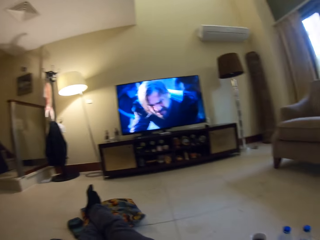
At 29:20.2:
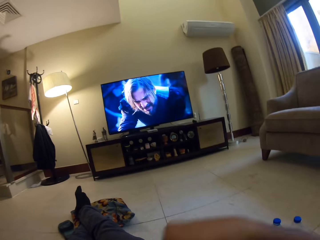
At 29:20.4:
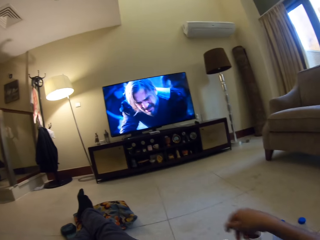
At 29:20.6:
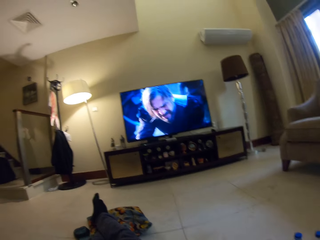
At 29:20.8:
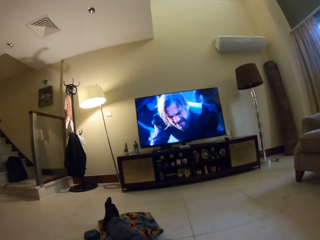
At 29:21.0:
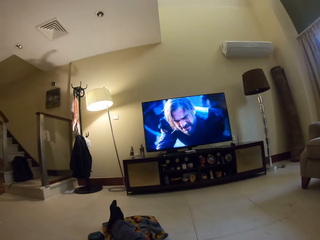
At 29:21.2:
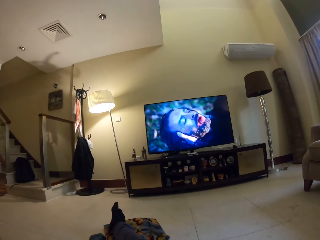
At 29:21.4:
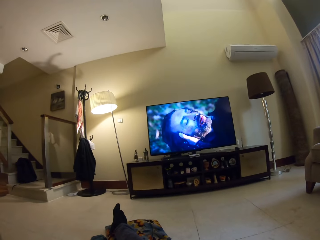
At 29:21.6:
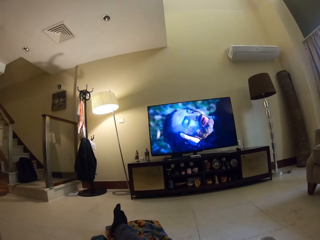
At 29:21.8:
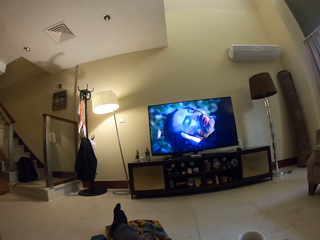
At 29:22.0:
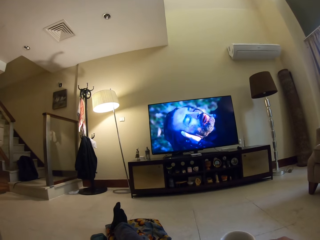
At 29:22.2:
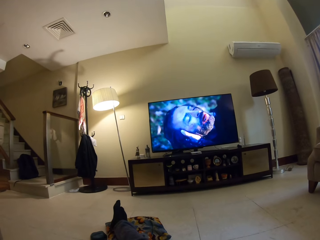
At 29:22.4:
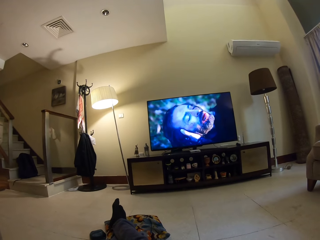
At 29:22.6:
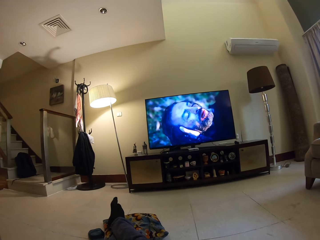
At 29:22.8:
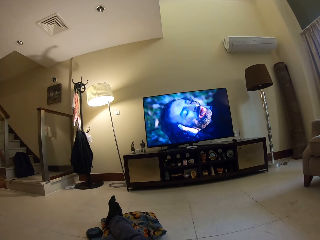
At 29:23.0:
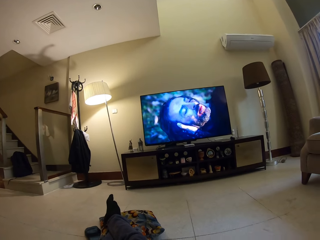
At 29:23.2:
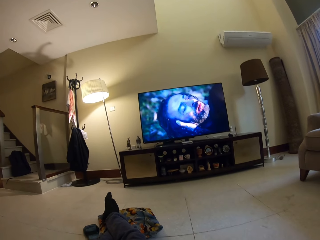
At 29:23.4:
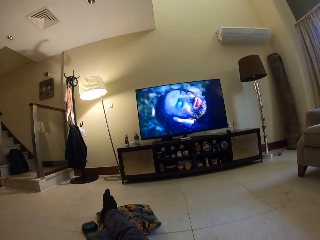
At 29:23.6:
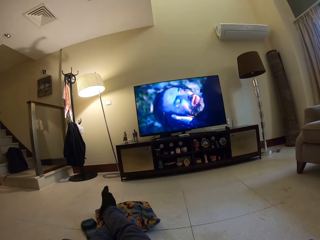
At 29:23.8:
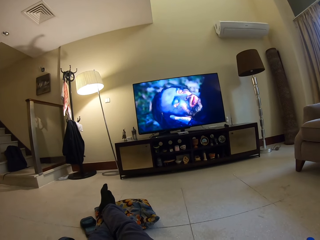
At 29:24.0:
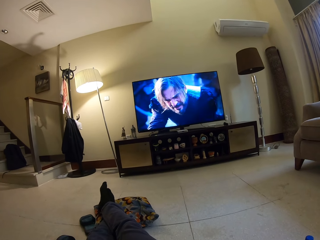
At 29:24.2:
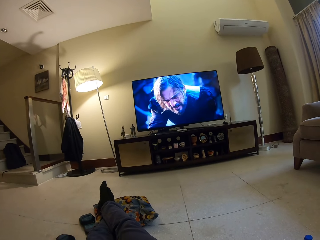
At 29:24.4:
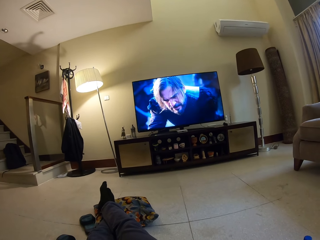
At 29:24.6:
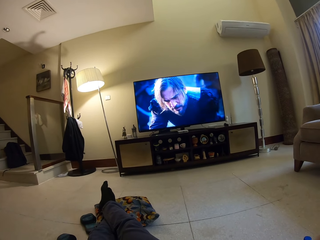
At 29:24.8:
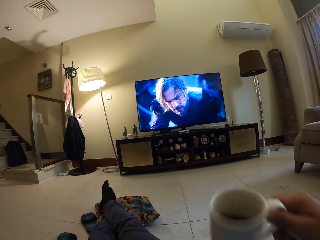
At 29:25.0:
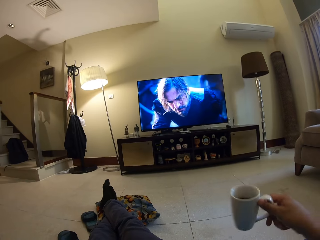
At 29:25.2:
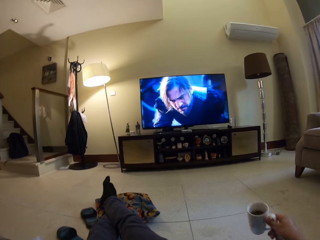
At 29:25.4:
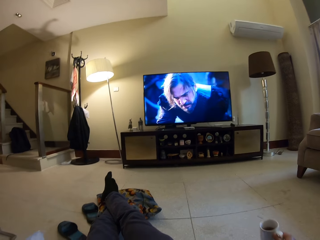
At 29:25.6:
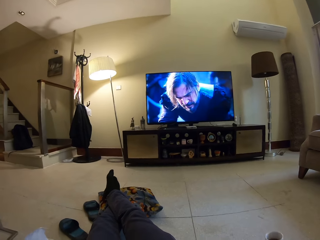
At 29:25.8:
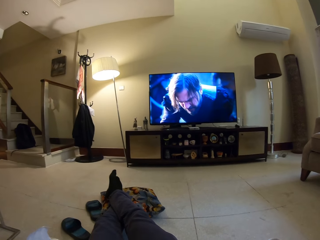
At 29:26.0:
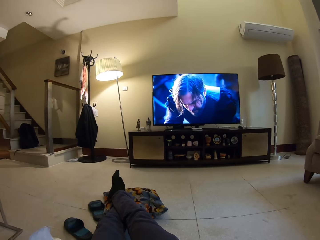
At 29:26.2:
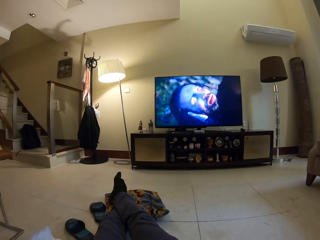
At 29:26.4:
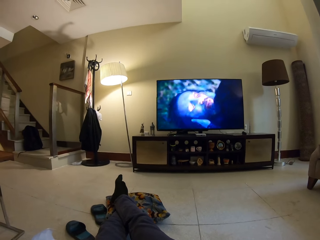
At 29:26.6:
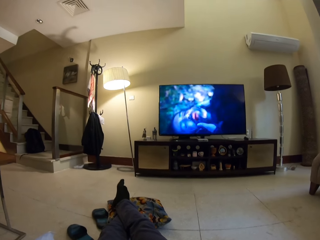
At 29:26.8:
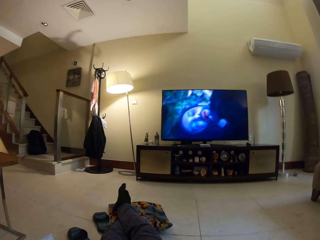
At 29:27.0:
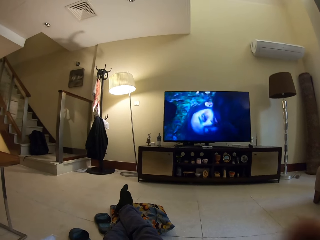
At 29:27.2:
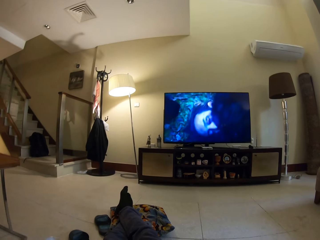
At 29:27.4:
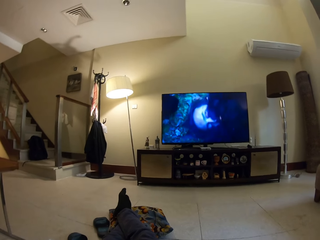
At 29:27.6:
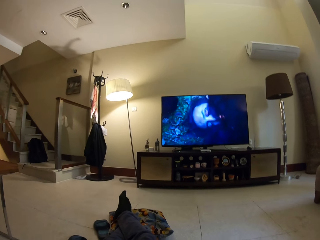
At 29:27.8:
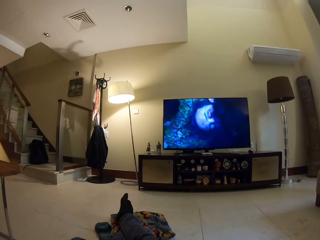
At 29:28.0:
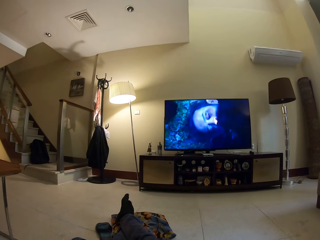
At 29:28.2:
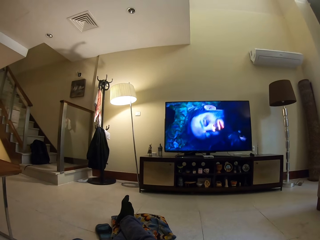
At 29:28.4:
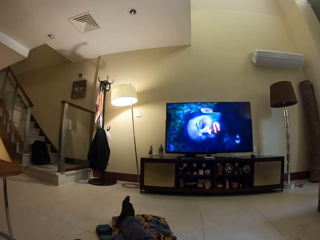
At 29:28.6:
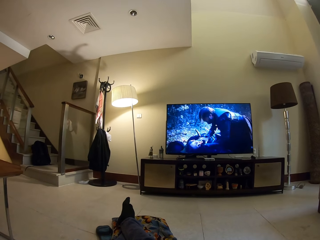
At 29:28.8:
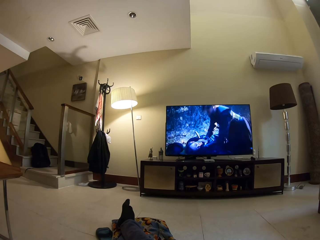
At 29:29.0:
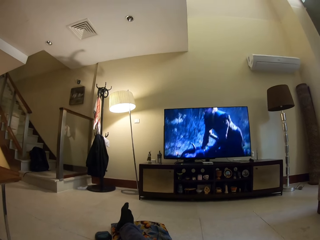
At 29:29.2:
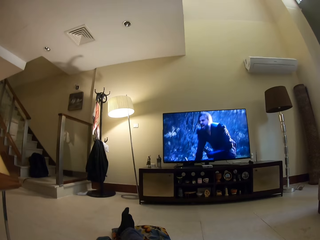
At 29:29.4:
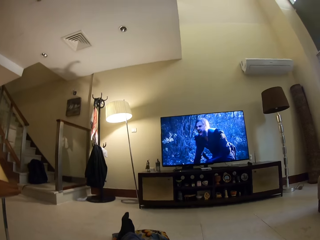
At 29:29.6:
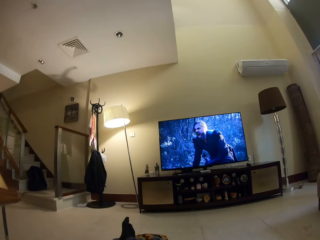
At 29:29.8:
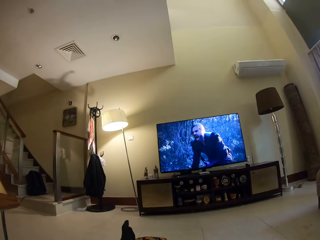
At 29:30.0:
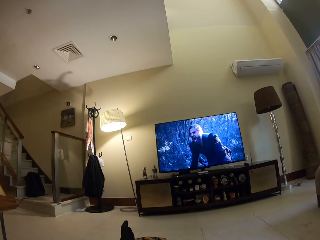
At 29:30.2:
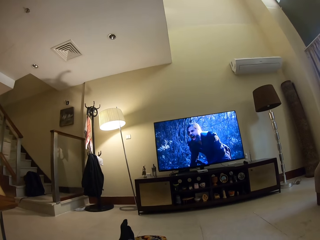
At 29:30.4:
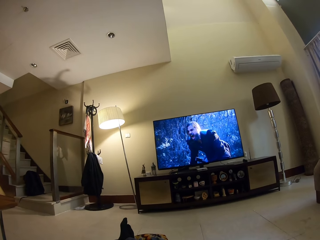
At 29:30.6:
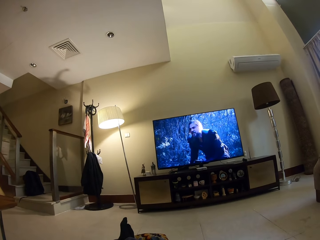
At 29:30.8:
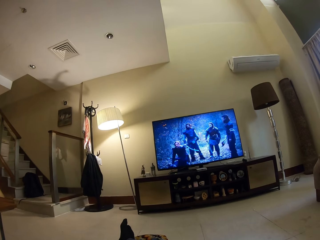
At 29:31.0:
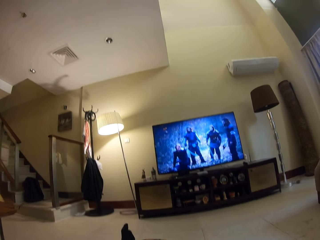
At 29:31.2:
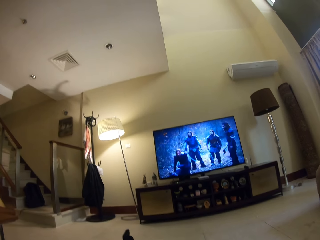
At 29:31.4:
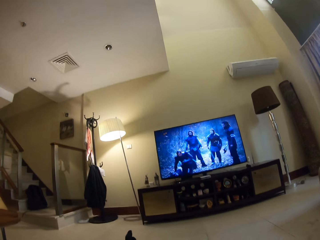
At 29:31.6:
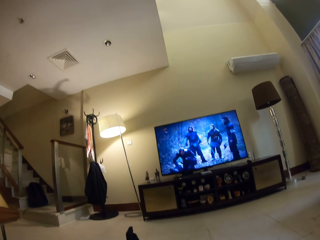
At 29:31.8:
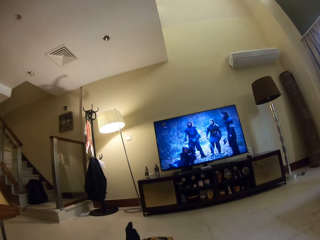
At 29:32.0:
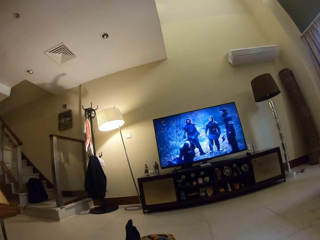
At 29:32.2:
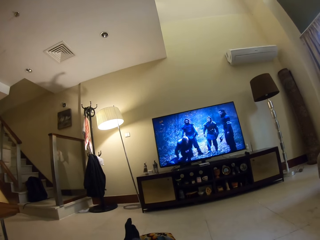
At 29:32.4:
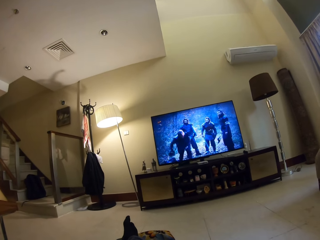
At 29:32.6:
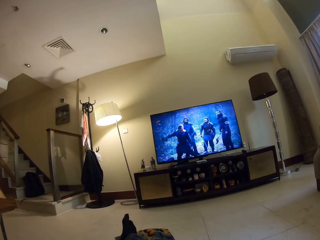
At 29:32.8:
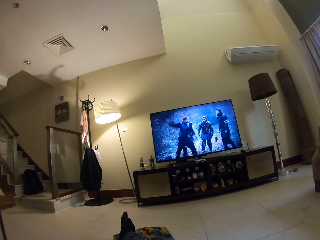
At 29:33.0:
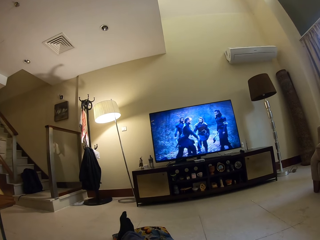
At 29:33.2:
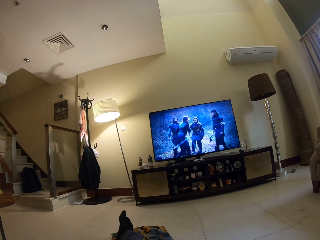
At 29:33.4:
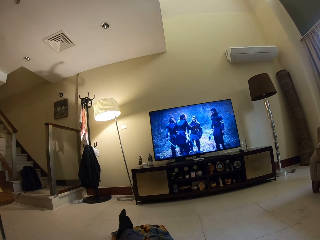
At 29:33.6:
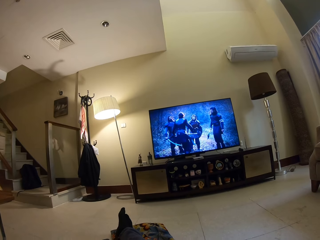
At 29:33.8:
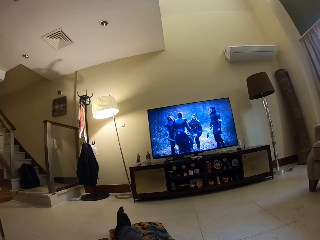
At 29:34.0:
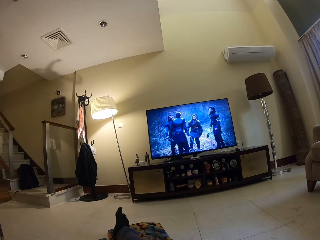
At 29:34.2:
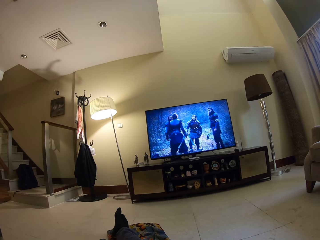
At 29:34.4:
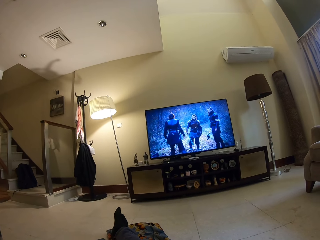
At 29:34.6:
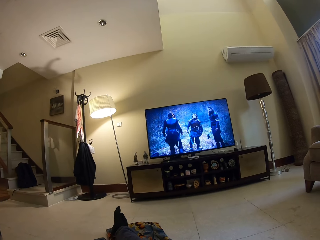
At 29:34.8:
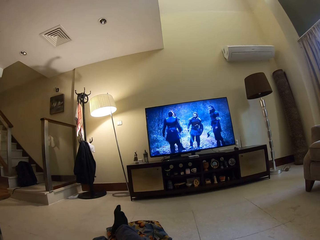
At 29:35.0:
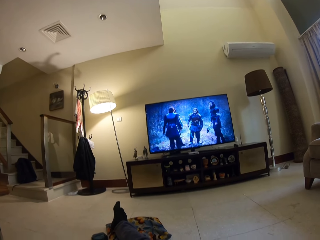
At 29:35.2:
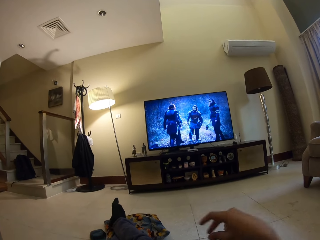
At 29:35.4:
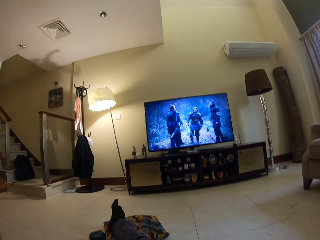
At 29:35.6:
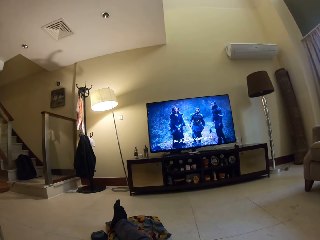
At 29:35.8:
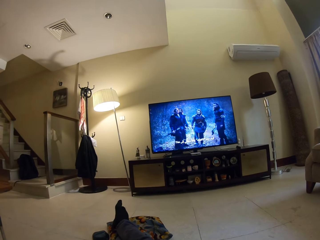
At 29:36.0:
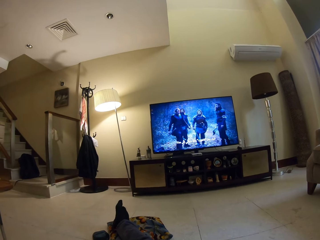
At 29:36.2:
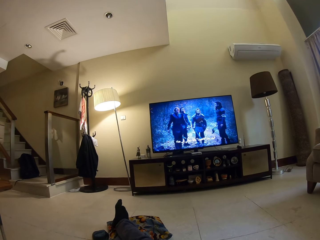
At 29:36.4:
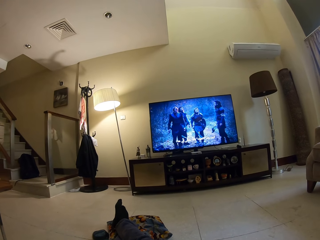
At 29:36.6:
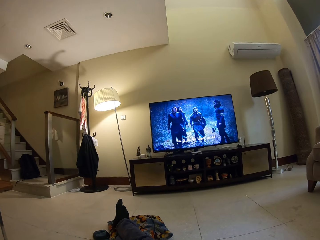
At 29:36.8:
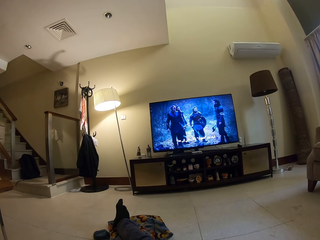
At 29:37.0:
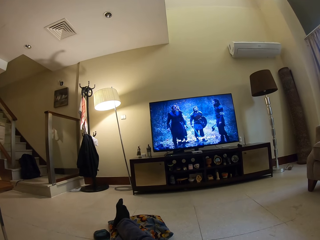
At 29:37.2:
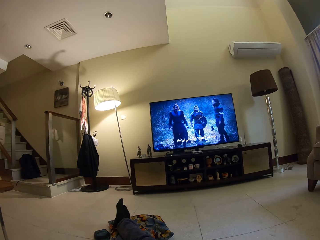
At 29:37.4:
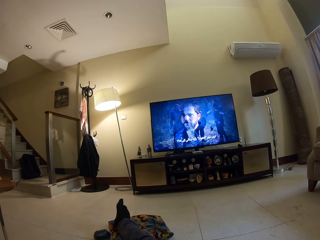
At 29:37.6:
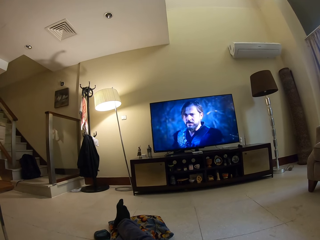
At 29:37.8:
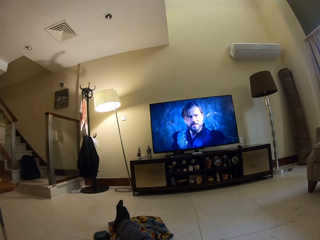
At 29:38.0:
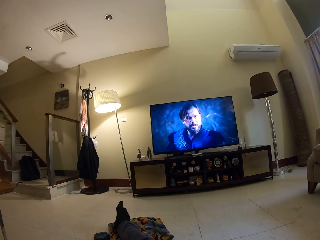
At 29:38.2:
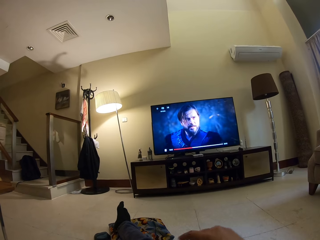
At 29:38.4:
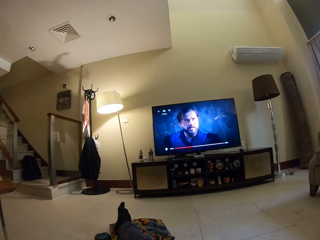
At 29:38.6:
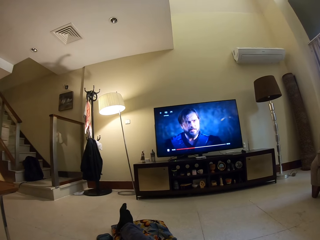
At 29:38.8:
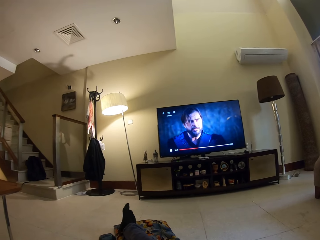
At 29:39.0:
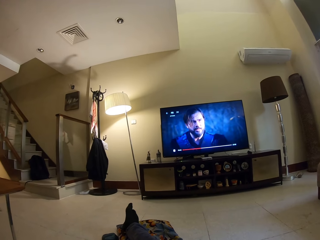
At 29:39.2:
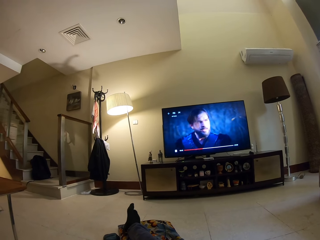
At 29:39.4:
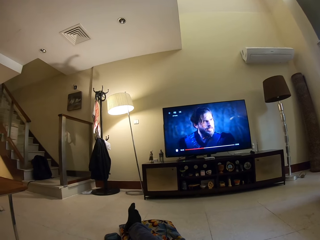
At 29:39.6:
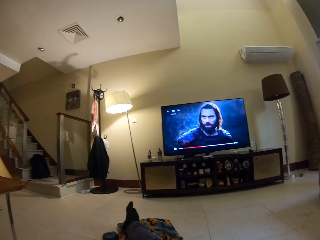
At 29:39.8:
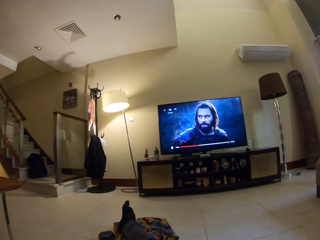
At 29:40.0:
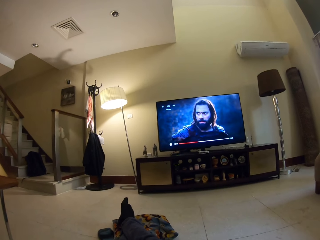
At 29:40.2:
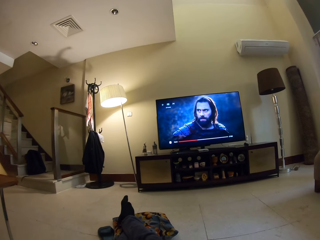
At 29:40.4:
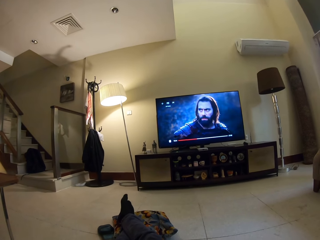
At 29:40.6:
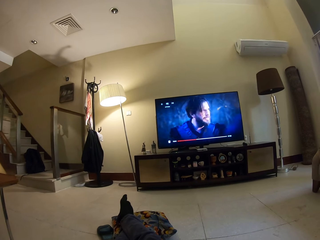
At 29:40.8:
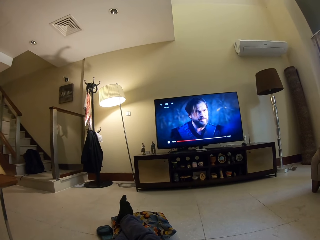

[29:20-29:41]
The camera wearer picks up a cup of coffee on the floor. He sips the coffee. He puts the cup of coffee on the floor. He moves his right hand.
